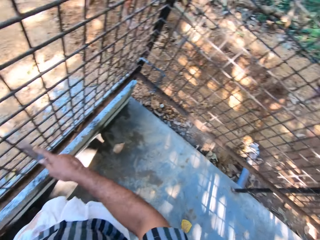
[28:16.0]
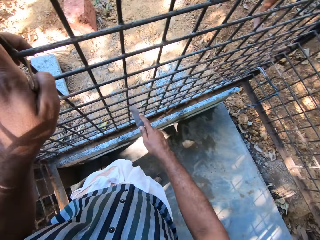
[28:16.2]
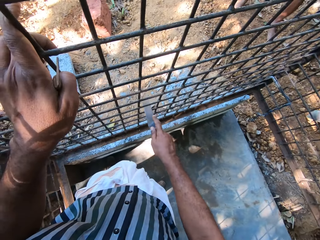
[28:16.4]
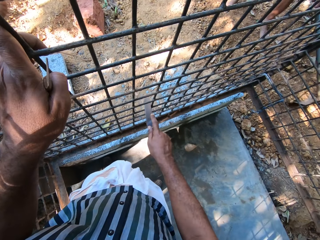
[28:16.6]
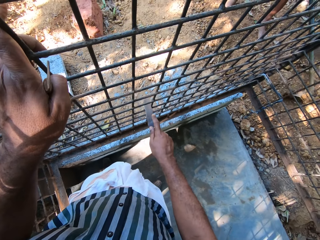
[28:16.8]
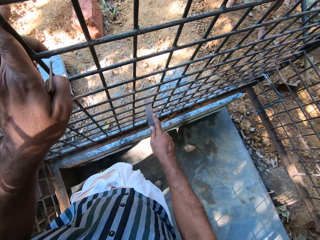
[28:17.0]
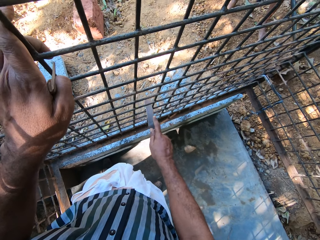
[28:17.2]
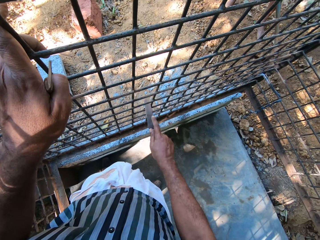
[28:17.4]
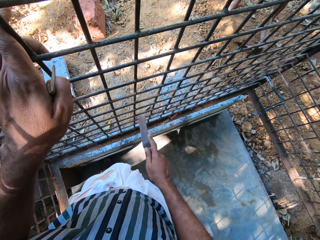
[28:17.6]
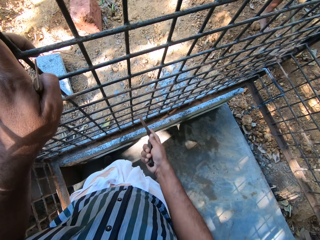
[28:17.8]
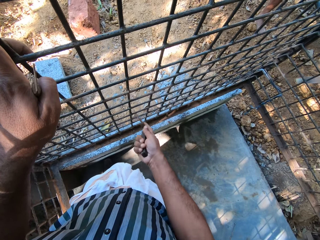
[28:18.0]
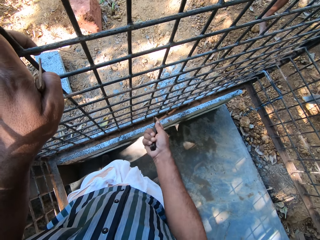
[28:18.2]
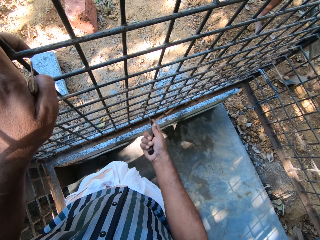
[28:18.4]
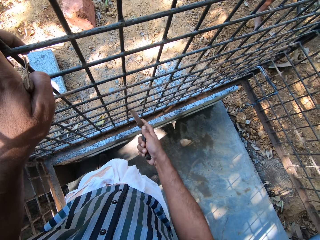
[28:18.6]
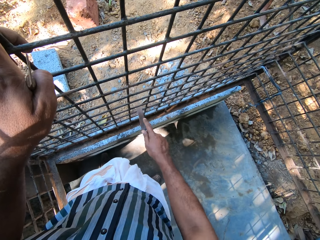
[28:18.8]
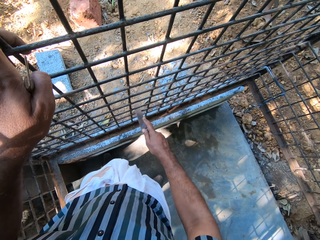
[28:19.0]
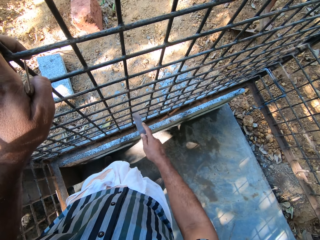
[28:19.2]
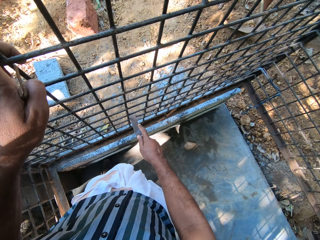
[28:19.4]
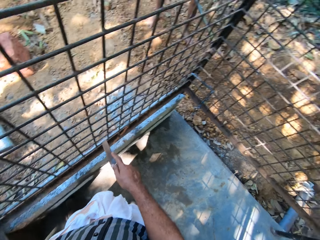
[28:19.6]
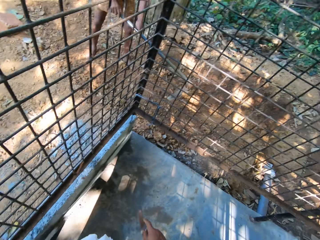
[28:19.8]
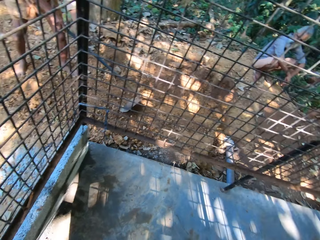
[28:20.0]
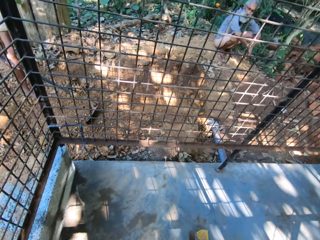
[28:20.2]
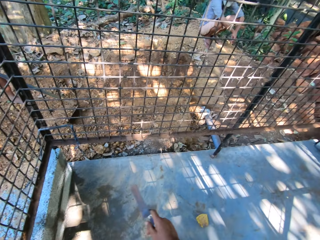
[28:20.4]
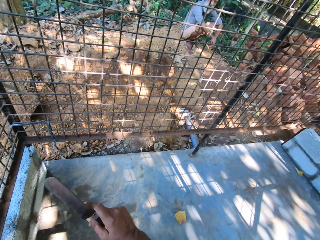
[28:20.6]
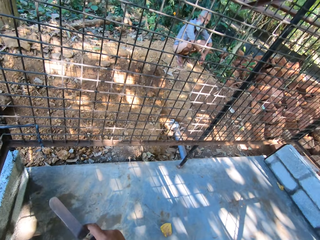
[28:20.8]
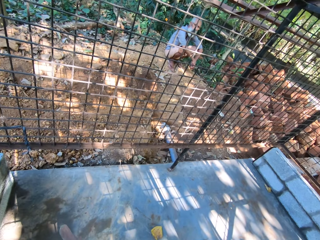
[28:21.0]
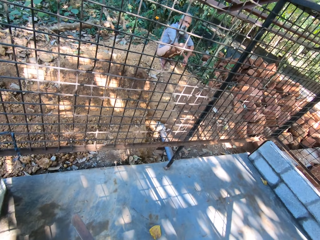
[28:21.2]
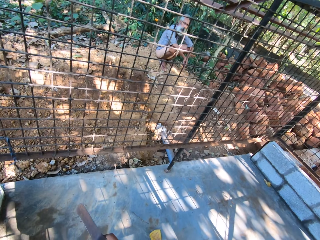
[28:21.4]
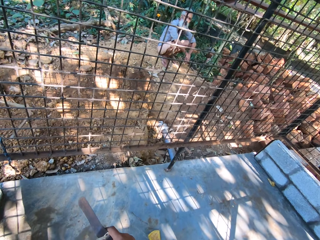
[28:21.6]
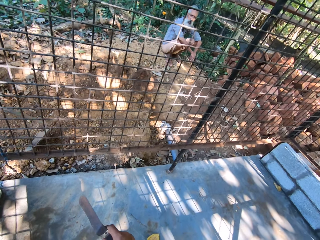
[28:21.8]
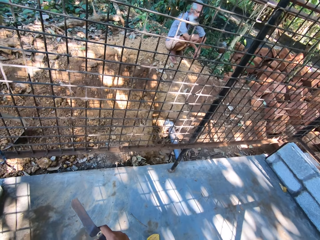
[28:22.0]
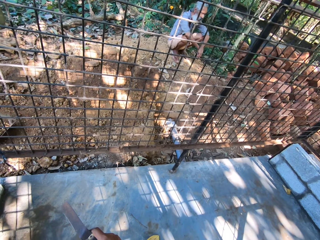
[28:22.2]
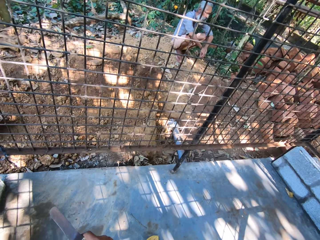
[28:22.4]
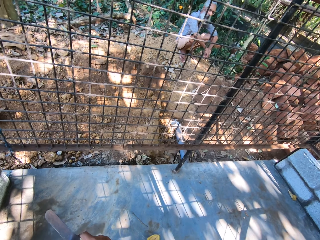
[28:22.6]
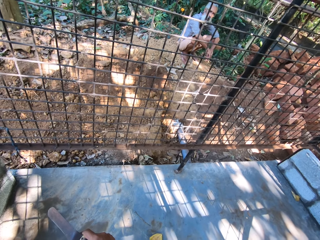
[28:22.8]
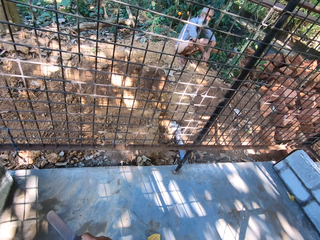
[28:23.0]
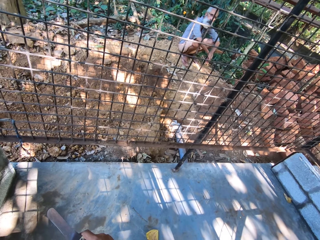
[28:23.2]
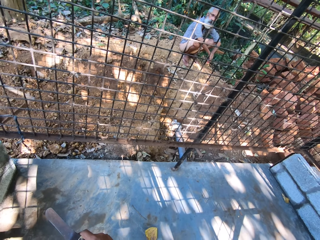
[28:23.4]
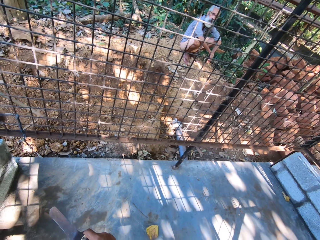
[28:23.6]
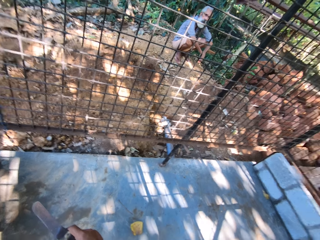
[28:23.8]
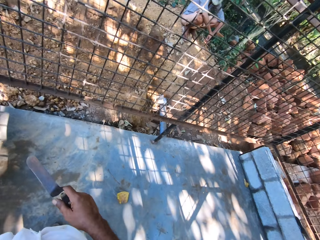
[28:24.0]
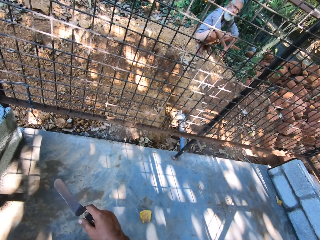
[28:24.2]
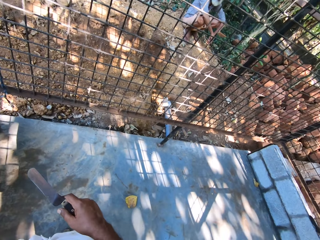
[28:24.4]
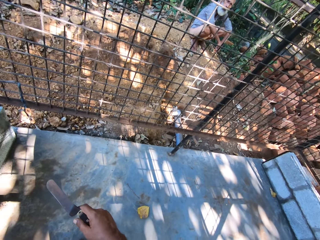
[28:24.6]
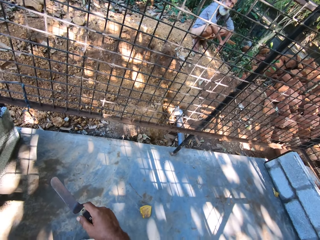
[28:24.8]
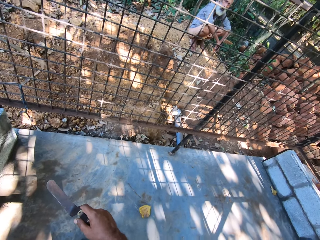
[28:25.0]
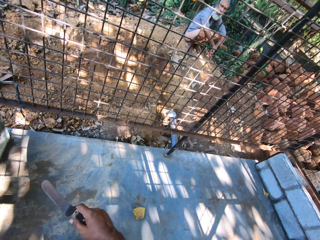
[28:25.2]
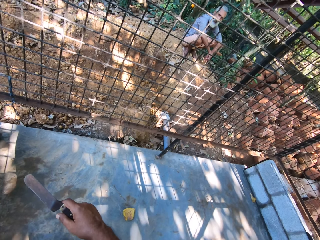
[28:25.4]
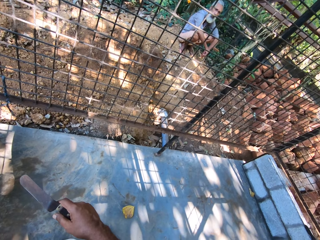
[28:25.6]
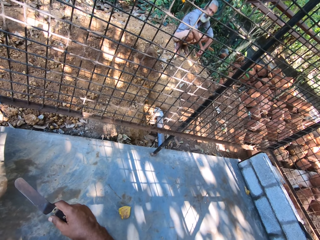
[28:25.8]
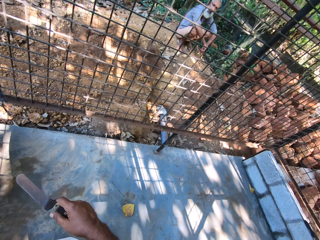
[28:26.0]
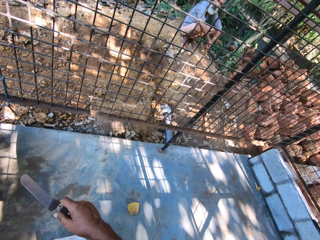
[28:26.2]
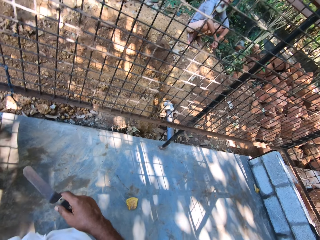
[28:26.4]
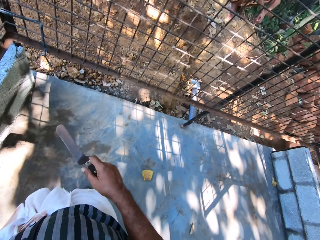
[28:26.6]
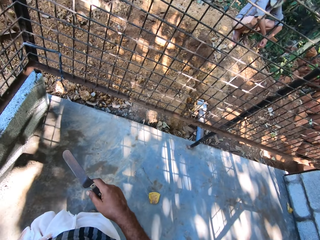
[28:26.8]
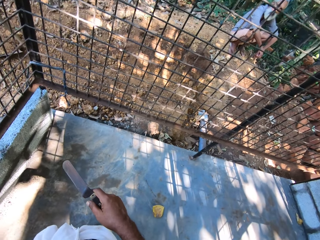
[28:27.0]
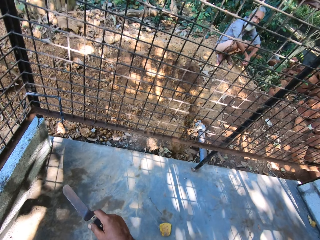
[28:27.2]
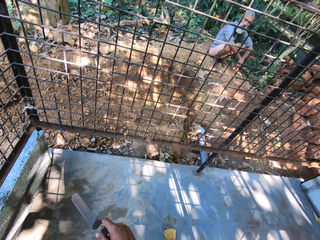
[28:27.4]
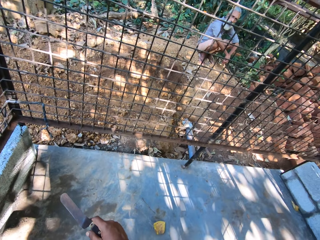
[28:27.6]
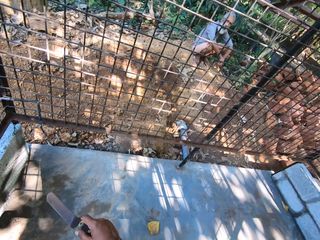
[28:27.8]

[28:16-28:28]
A man clears some debris on the ground with the hoe in his right hand. The camera wearer scrapes the metal. He converses with another man.

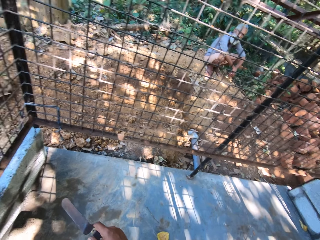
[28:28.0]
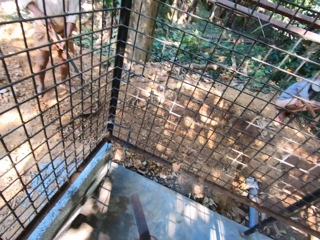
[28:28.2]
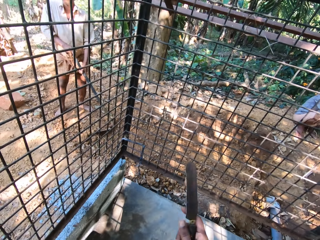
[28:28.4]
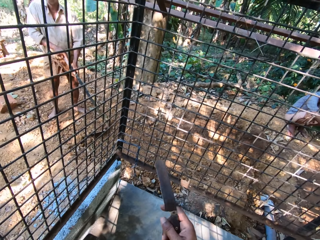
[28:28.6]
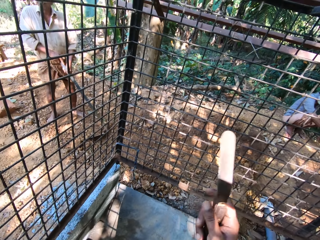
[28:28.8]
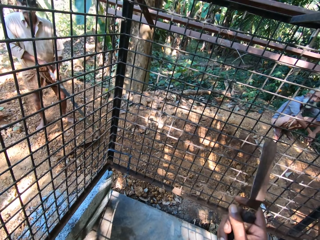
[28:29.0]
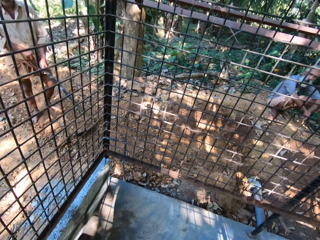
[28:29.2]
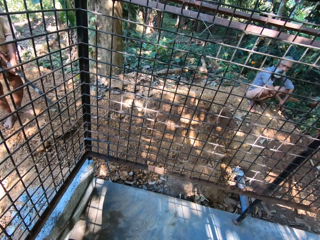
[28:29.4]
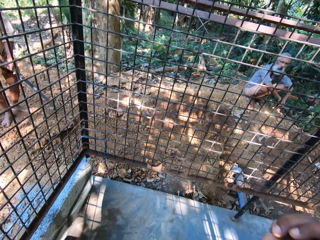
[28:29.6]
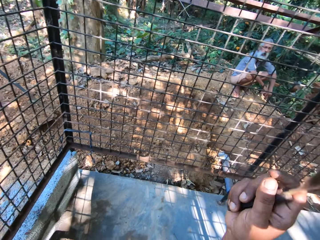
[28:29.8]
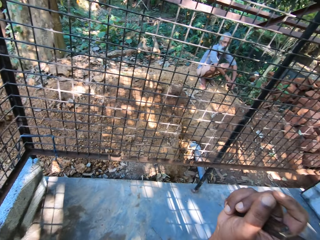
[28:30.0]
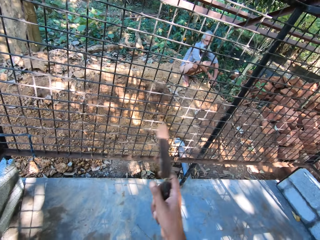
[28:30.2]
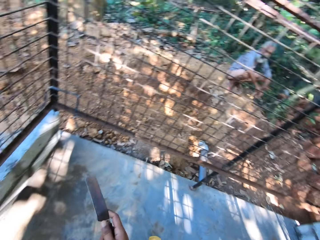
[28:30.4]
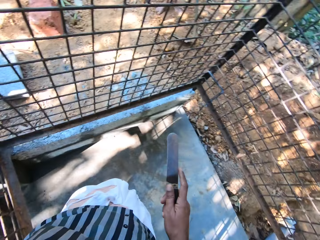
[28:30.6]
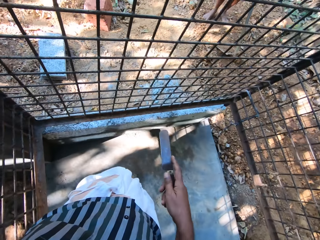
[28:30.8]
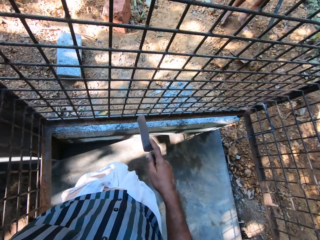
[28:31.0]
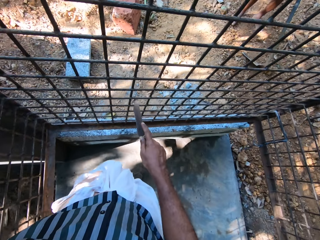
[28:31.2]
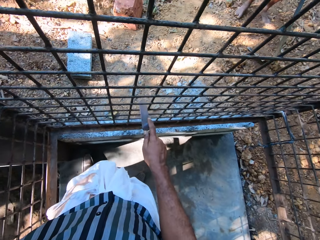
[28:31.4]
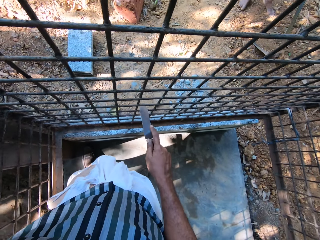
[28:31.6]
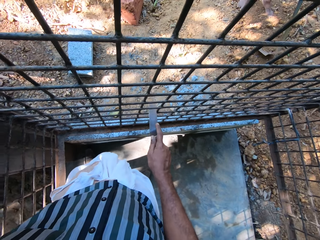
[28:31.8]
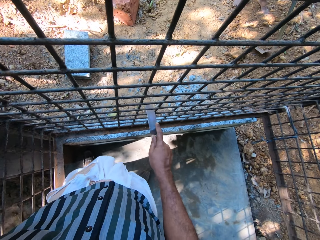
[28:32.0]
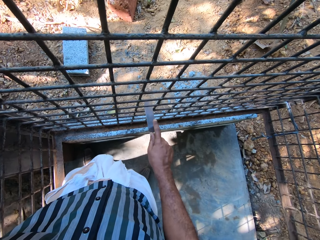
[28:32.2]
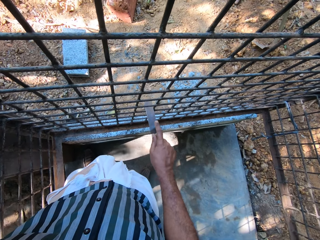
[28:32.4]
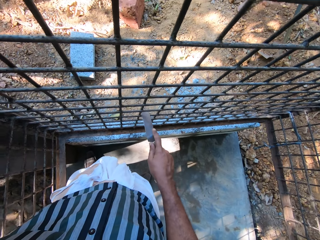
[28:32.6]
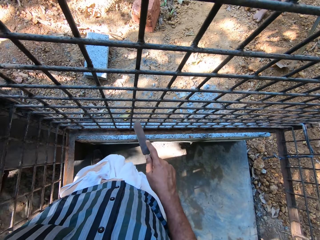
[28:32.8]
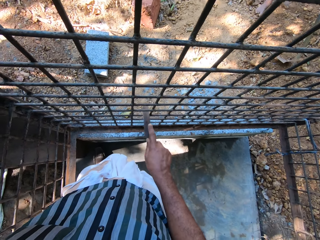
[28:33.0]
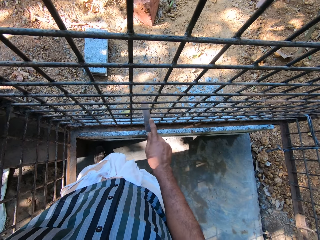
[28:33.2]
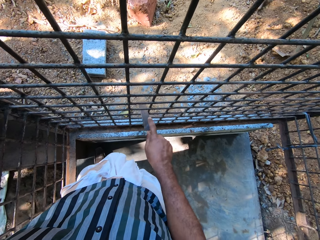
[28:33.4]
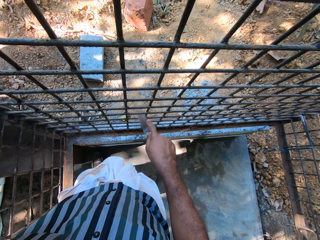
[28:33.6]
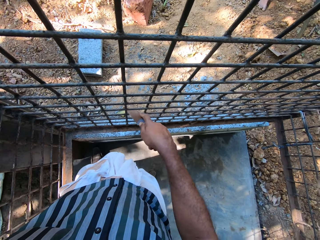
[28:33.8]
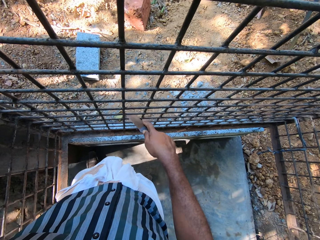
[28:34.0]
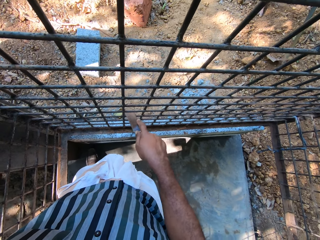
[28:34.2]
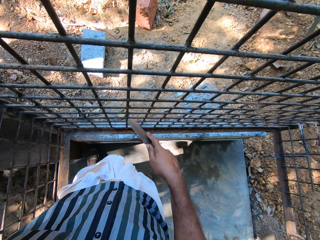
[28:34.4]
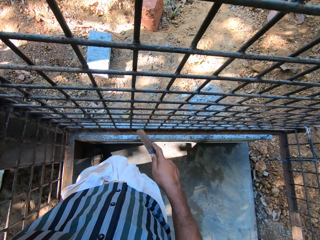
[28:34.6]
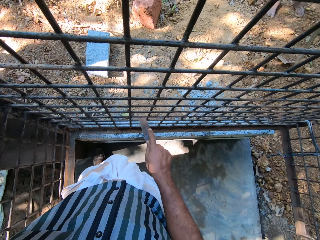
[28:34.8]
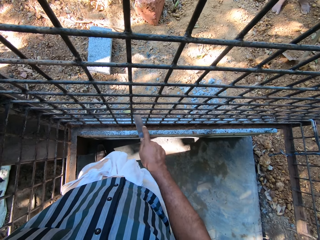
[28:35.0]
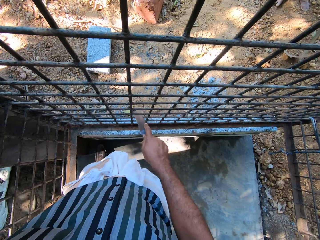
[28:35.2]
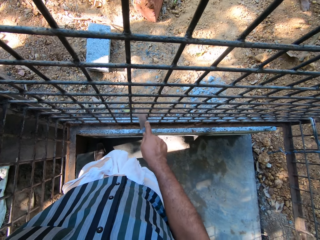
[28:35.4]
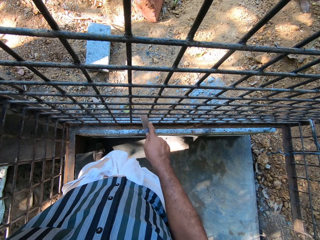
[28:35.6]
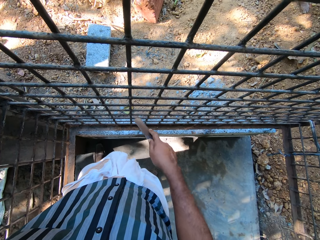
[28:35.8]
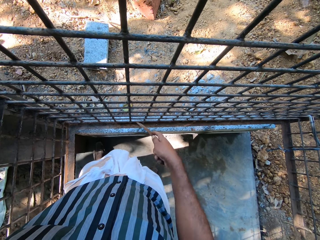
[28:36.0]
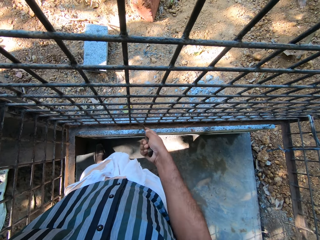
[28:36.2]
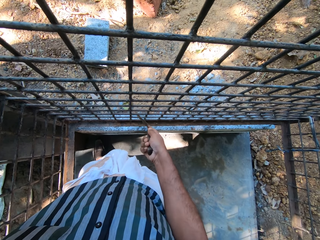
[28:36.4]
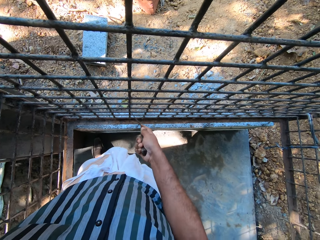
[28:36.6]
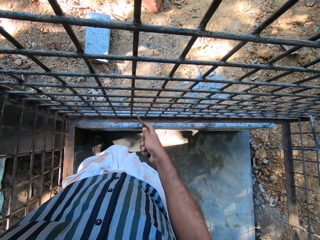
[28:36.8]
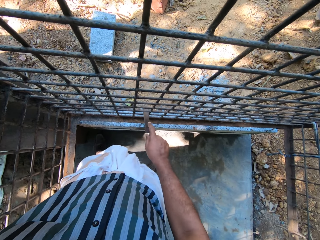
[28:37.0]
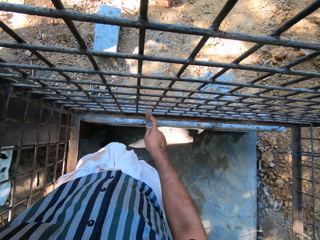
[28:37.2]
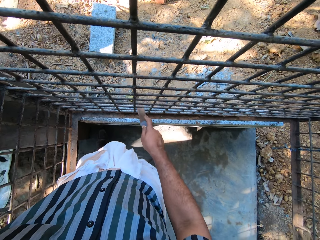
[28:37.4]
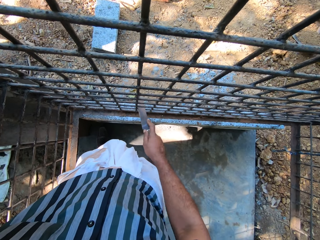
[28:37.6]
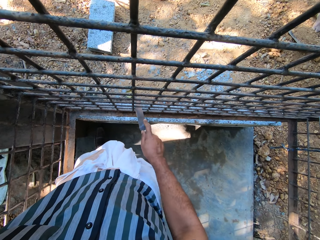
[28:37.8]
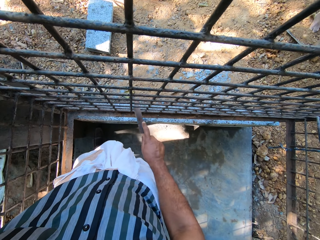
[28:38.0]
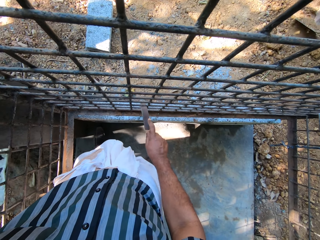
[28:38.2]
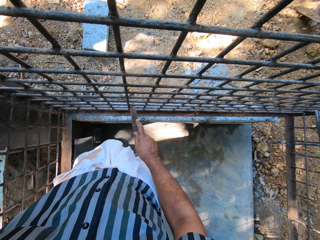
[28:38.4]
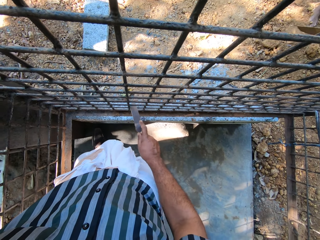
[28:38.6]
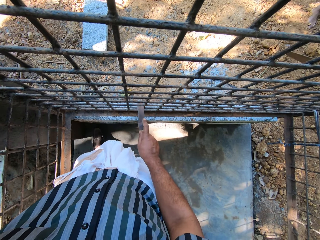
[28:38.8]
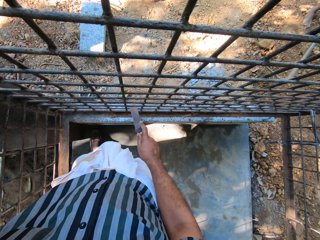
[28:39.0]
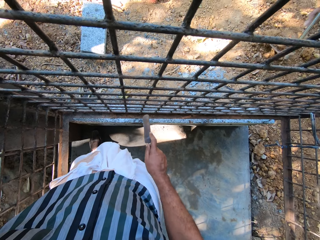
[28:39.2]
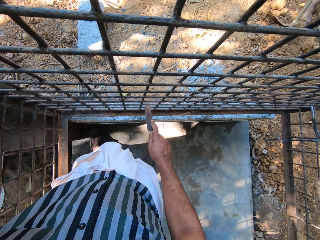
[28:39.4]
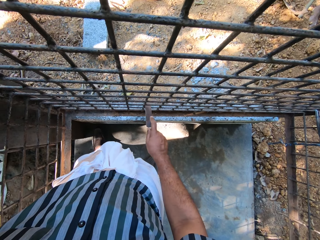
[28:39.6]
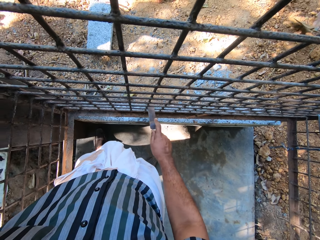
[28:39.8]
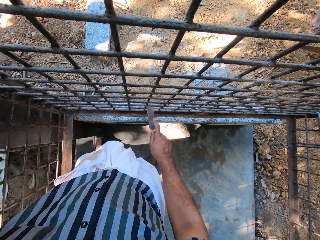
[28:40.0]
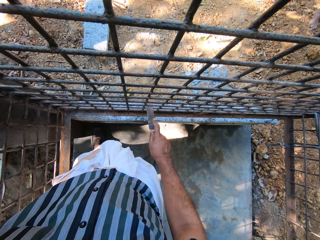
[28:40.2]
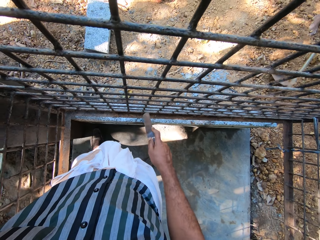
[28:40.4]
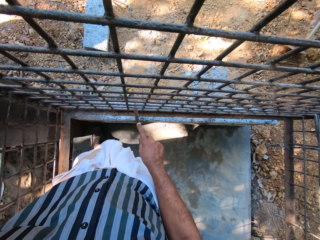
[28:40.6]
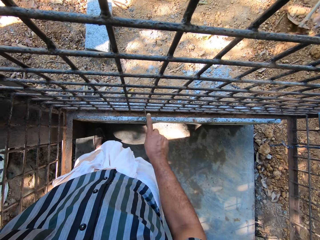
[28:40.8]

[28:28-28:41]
The camera wearer smoothens the metal fence with the file in his right hand. He scrapes the metal. A man clears some debris on the ground with the hoe in his right hand.
